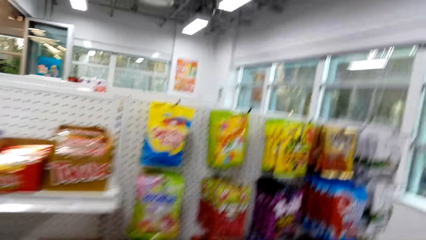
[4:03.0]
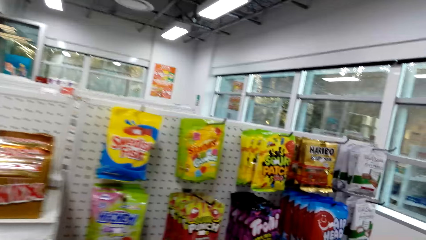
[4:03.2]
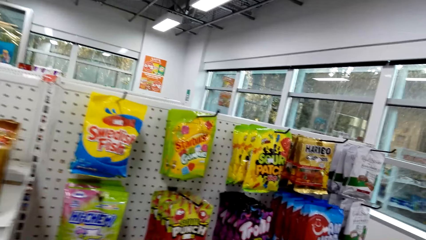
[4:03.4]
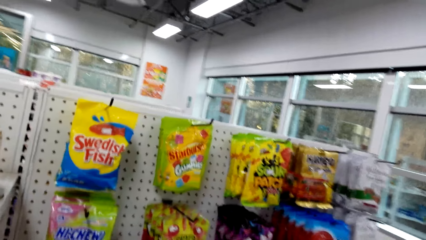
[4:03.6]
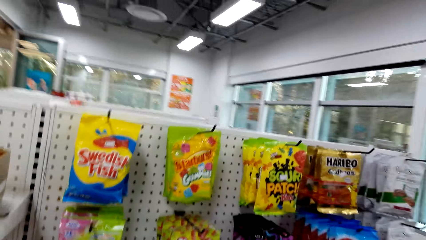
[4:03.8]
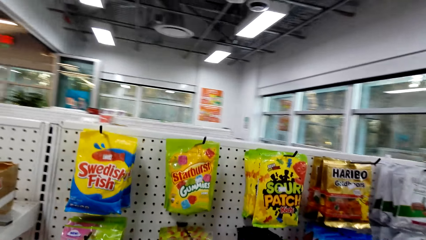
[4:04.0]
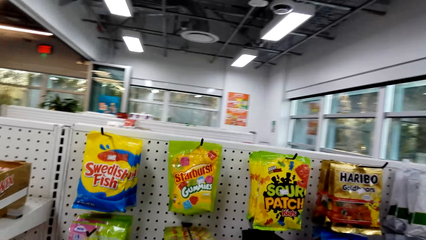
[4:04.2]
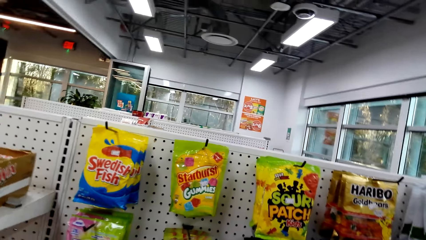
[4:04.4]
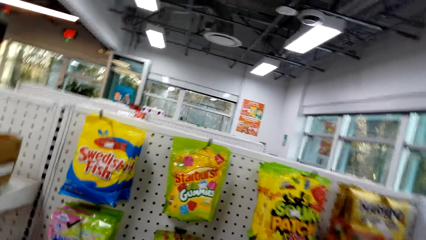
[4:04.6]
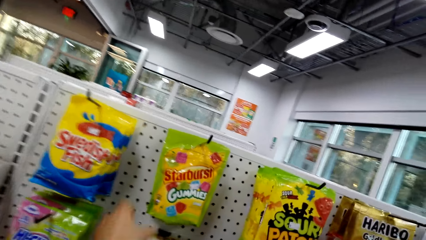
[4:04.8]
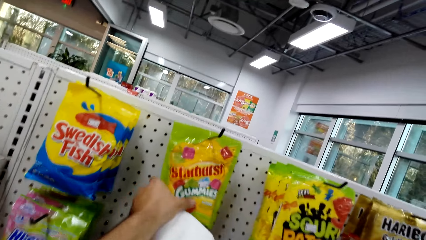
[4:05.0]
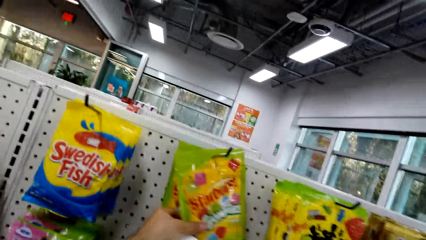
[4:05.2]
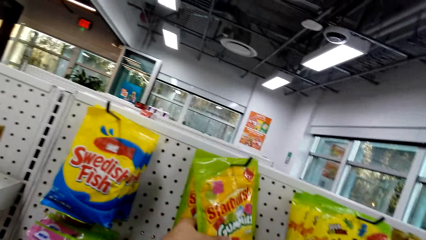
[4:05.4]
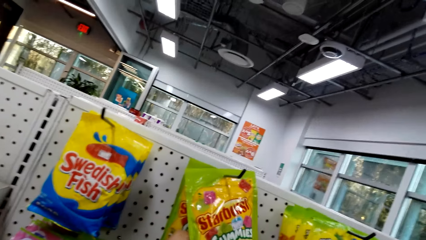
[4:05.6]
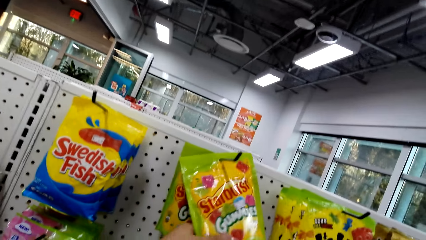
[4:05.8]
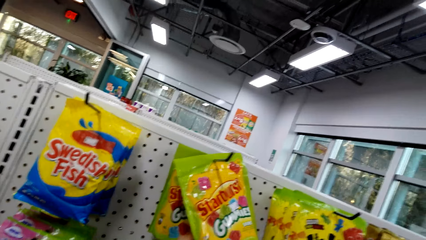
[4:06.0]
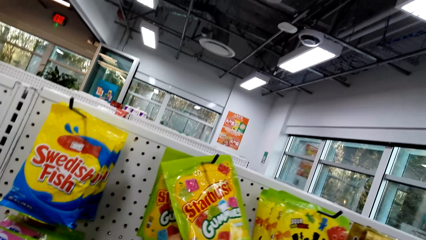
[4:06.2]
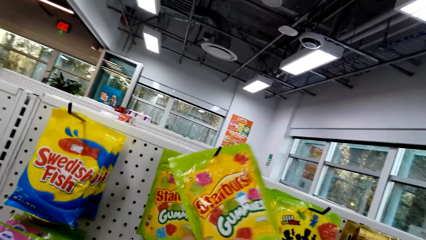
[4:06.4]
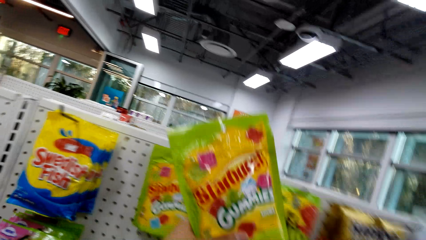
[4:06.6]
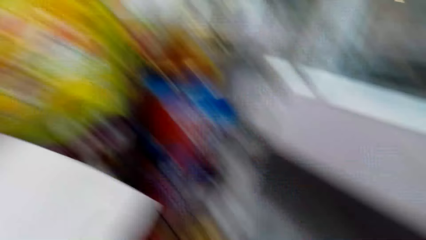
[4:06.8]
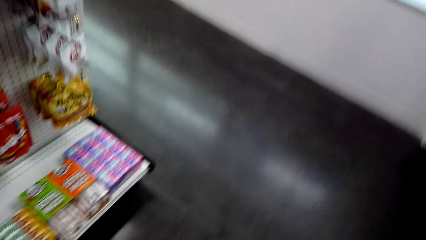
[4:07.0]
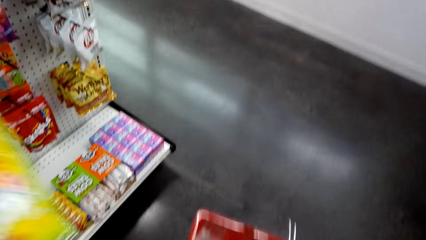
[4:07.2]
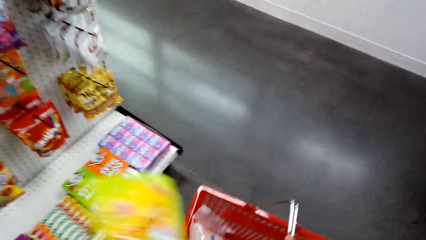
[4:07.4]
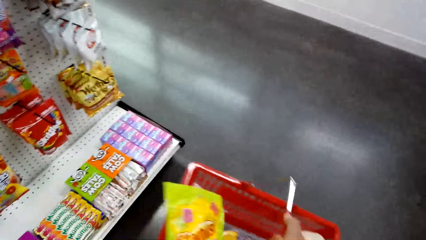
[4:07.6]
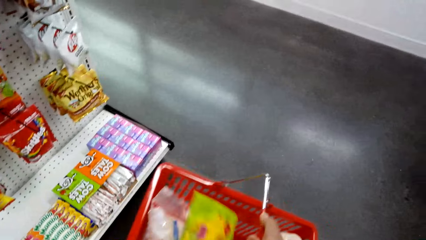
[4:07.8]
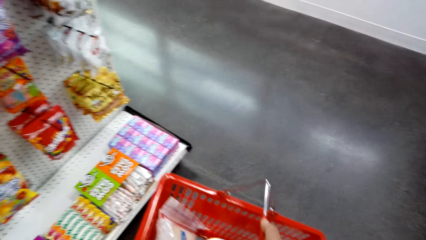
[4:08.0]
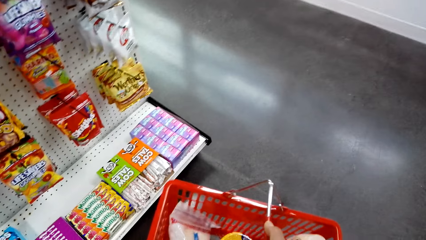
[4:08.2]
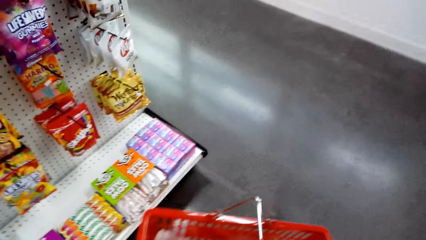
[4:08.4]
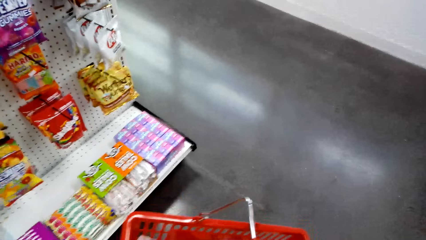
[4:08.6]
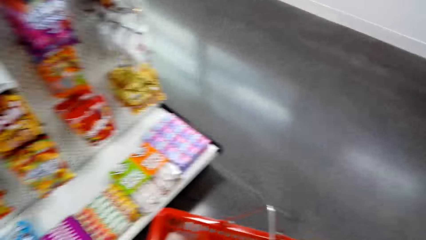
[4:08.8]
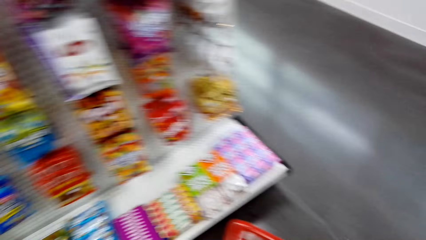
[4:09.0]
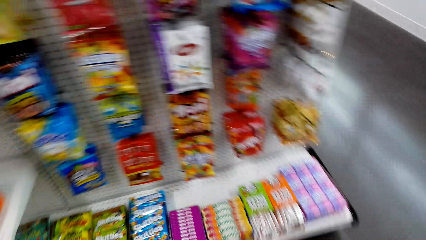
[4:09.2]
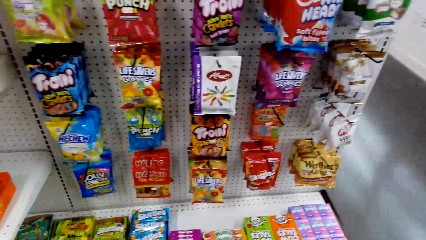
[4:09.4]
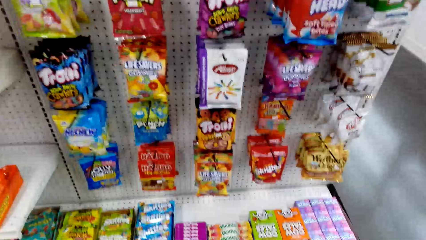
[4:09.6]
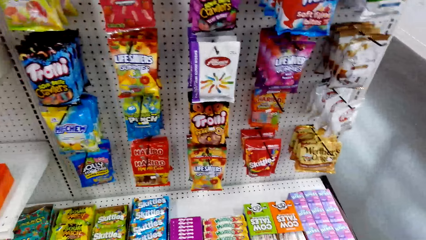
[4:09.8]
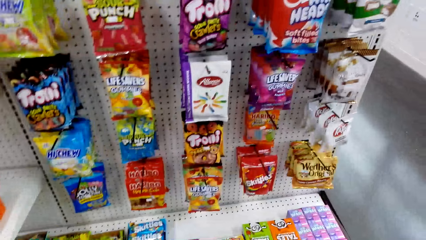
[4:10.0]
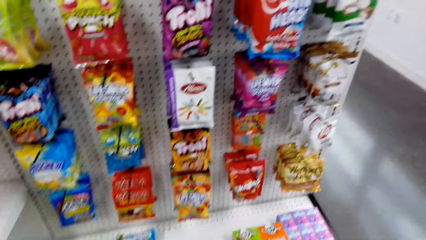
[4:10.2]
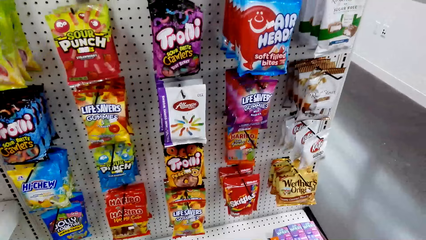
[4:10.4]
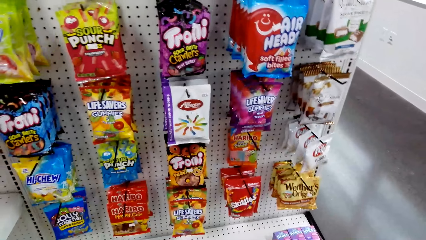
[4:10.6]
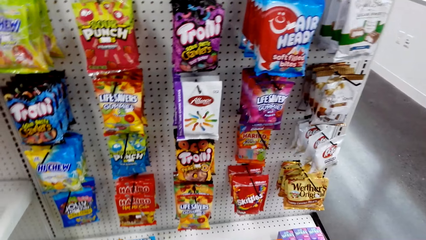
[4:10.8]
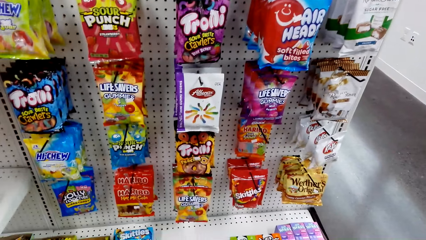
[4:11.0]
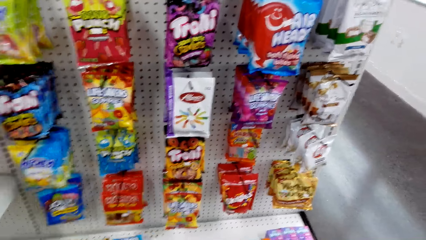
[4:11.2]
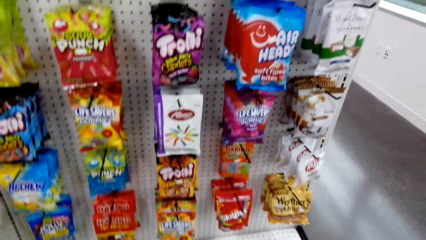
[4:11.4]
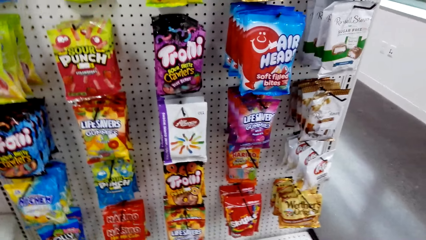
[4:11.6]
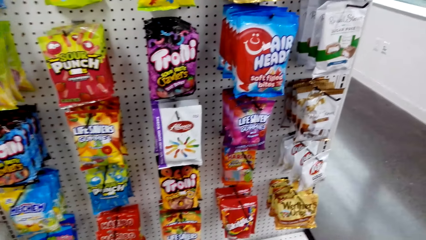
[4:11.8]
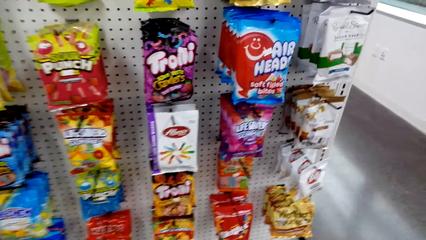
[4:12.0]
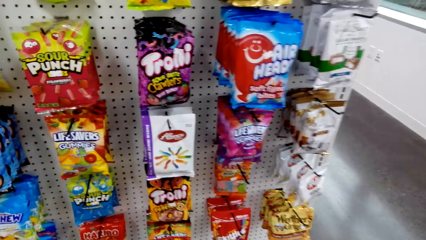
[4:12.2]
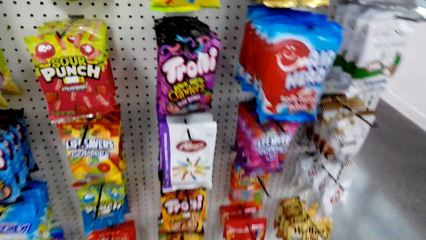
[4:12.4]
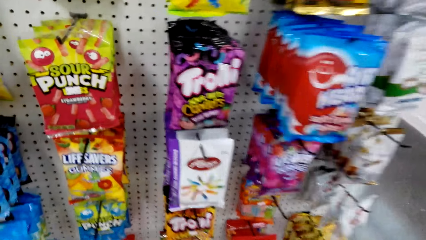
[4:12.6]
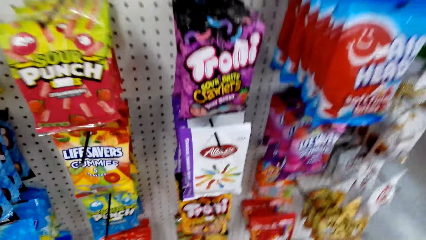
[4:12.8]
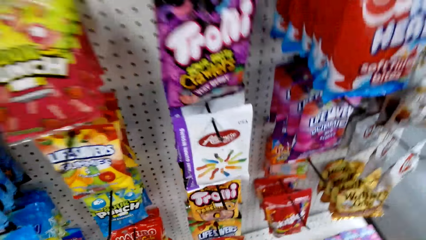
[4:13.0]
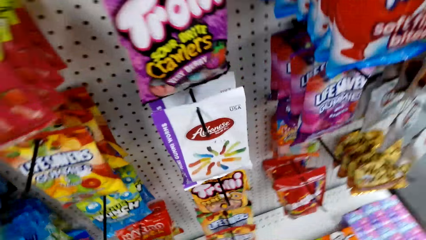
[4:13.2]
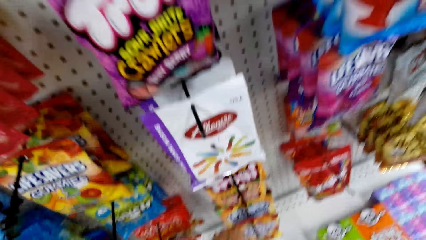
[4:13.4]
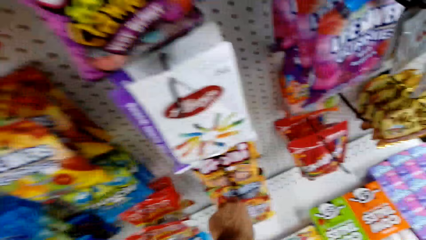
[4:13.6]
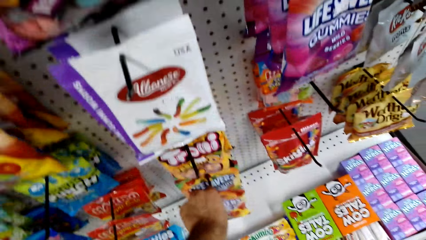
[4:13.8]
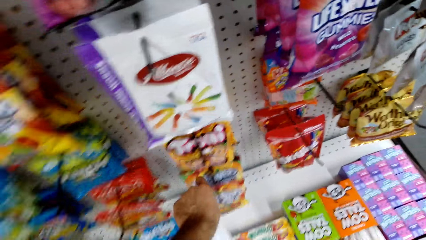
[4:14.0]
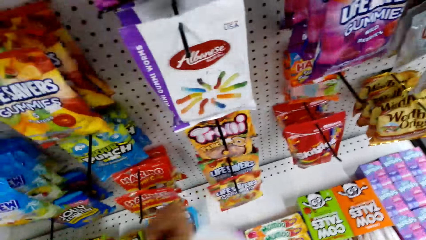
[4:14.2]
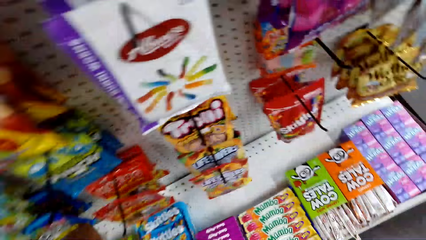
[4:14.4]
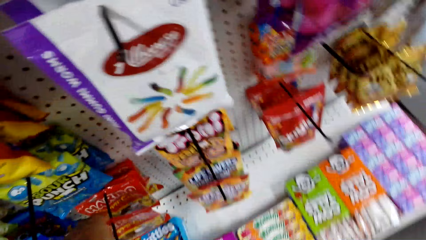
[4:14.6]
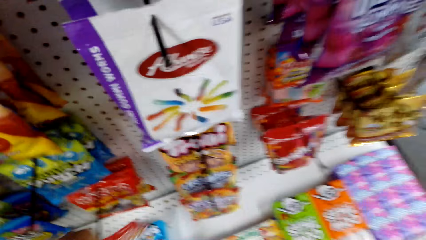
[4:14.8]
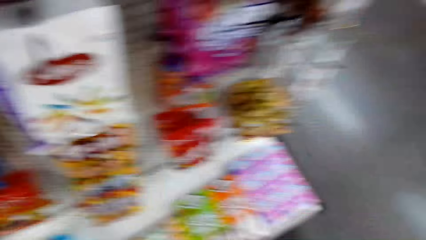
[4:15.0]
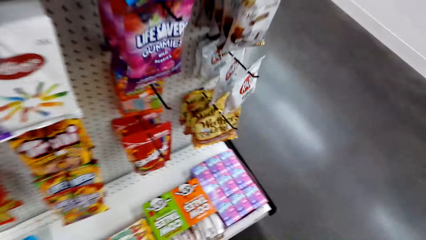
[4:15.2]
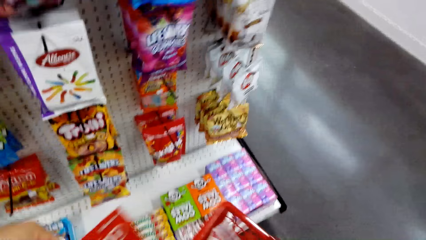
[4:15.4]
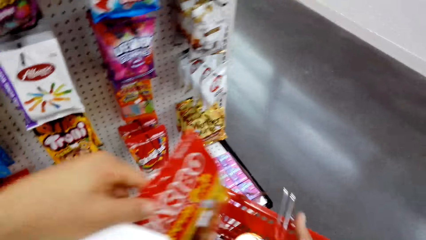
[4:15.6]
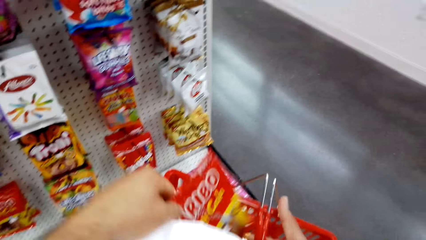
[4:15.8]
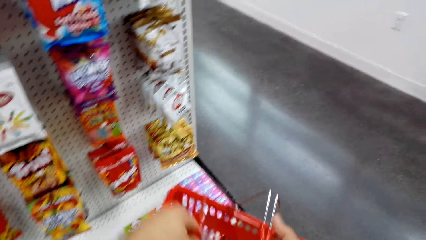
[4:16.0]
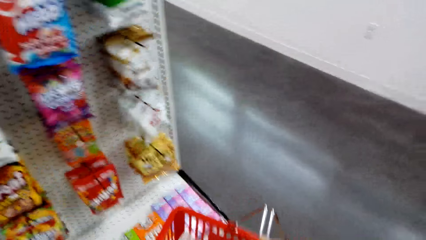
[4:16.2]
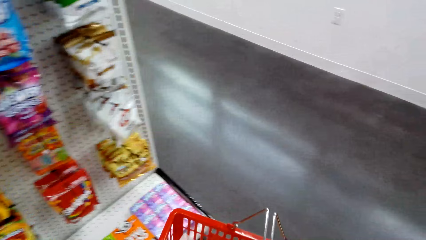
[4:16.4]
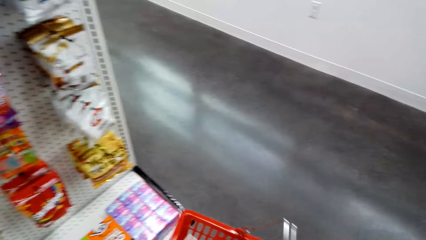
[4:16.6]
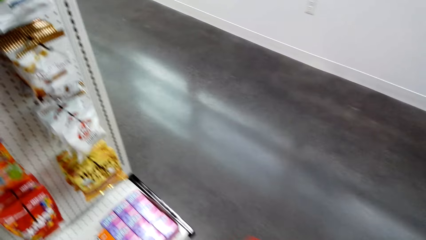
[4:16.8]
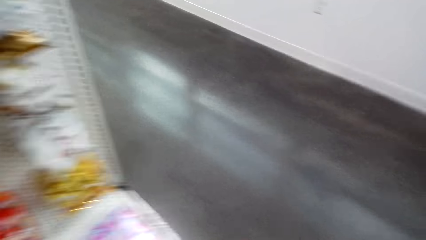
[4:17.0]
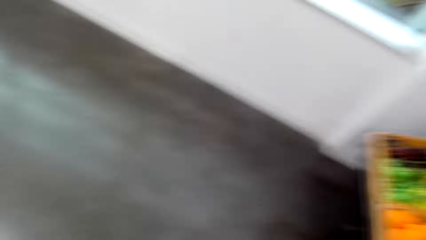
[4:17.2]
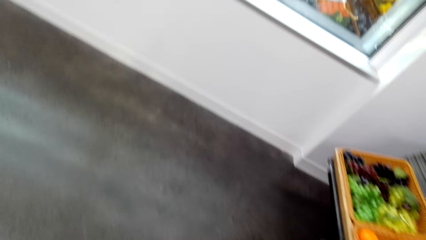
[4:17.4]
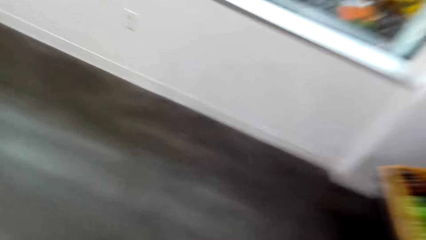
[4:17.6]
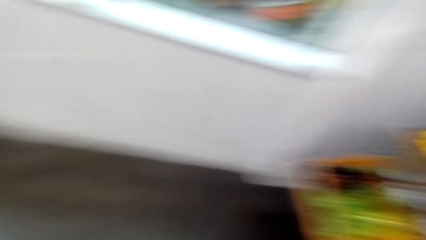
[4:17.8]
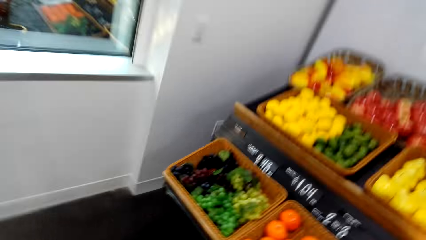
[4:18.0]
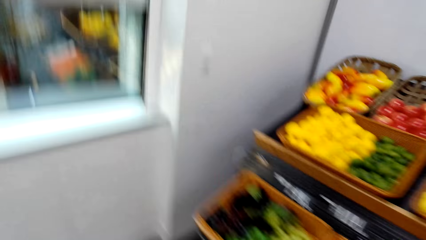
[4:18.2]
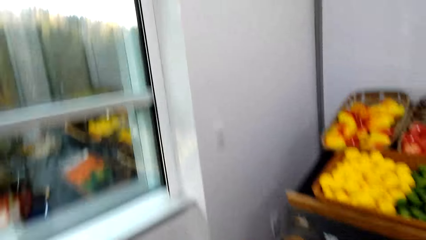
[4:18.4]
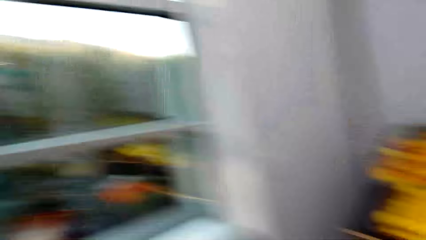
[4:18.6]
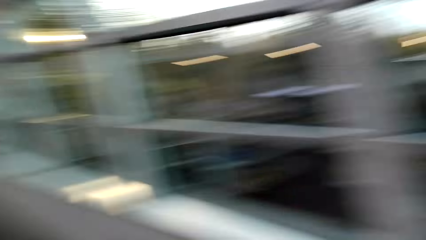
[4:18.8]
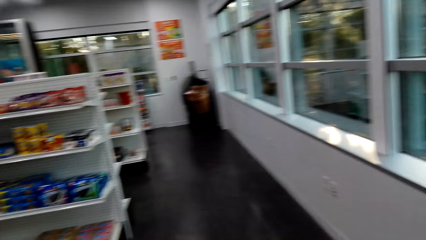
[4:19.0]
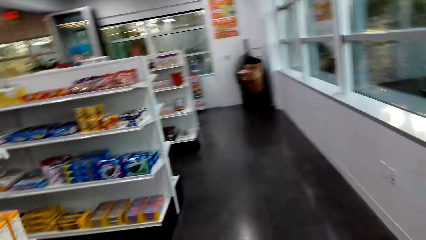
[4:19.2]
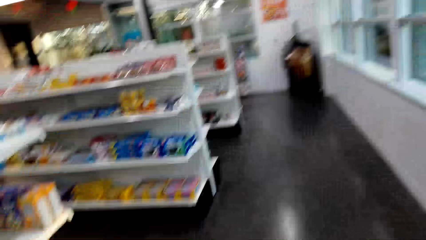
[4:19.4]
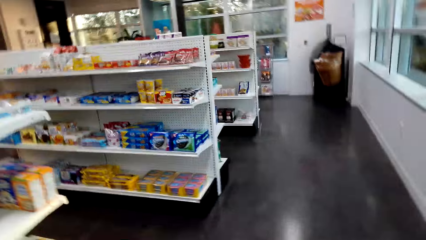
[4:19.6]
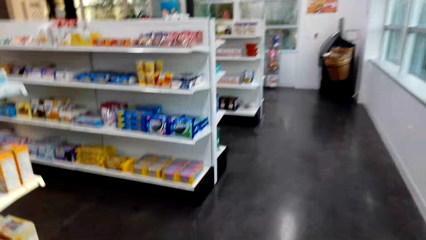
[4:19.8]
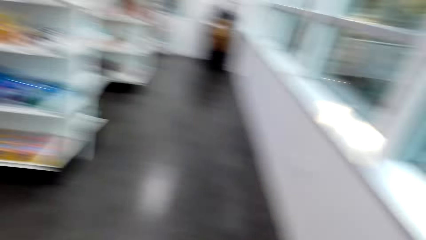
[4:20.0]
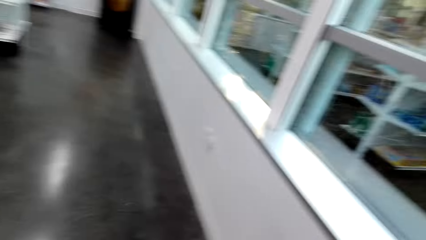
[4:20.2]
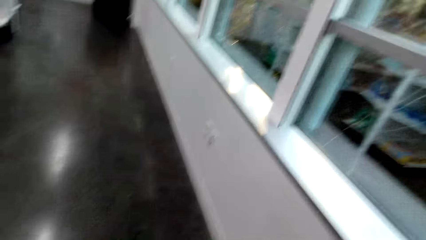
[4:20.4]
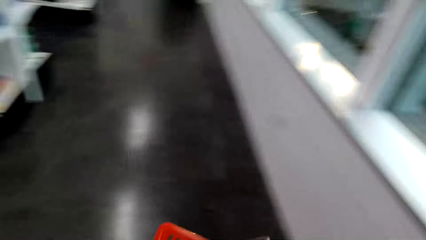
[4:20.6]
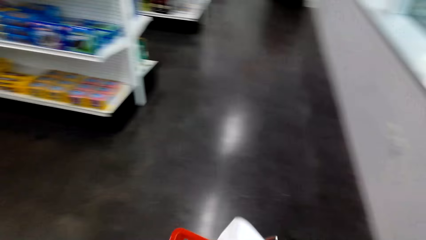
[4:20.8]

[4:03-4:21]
The camera wearer picks a packet of starburst from the shelf. They put the packet of candy in a basket. They look at the shelf. They walk in the supermarket. They pick a packet of candy on the shelf. They put the candy in the basket. They walk around the shop.
